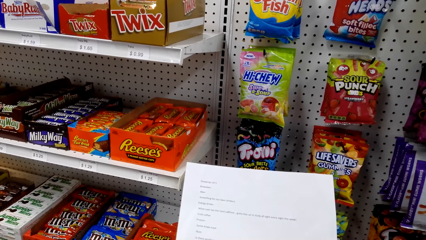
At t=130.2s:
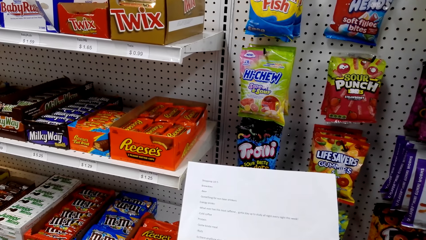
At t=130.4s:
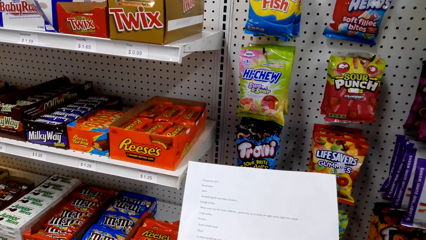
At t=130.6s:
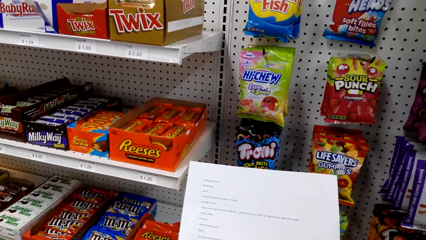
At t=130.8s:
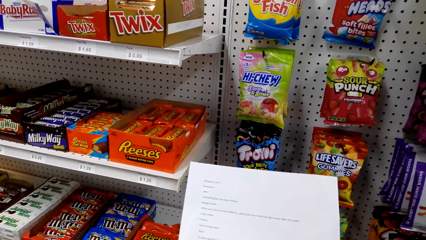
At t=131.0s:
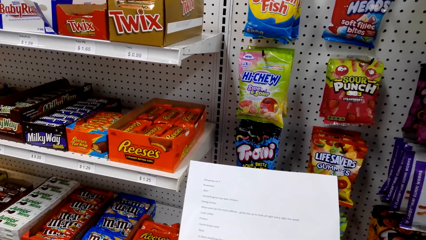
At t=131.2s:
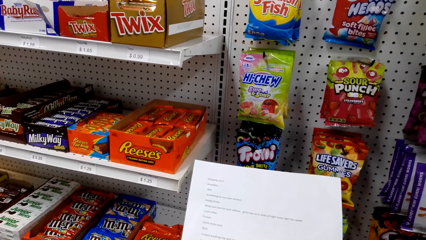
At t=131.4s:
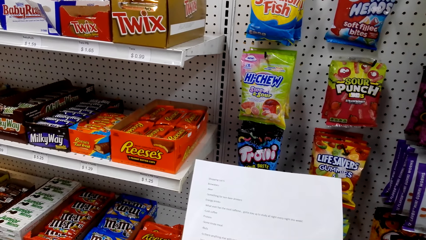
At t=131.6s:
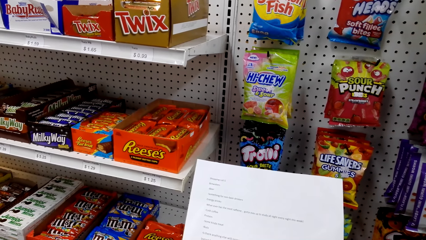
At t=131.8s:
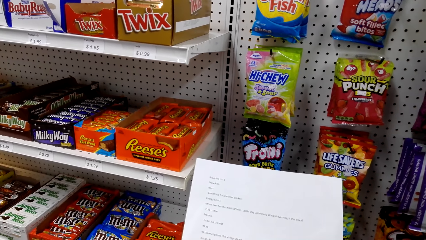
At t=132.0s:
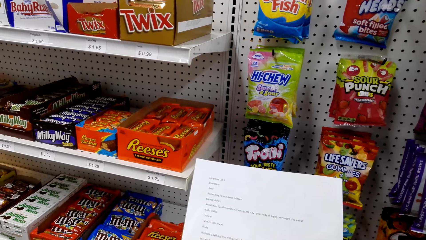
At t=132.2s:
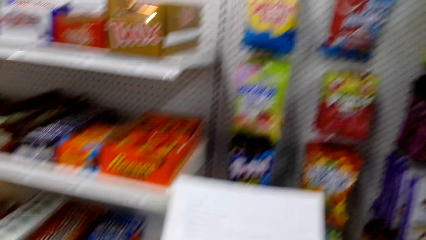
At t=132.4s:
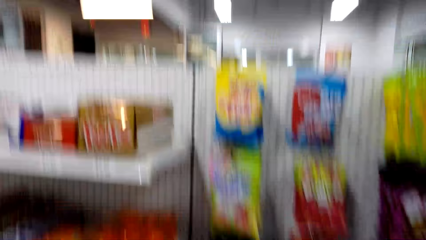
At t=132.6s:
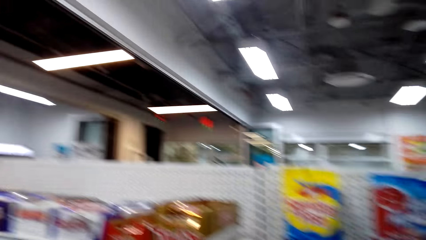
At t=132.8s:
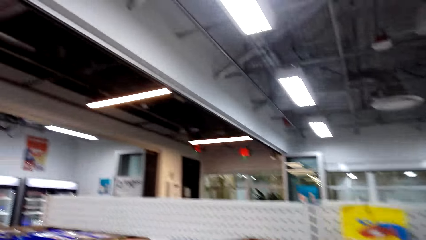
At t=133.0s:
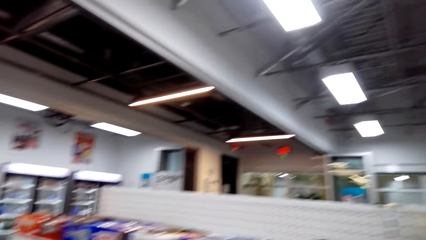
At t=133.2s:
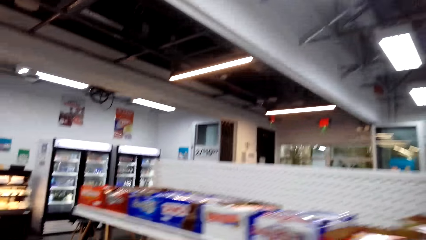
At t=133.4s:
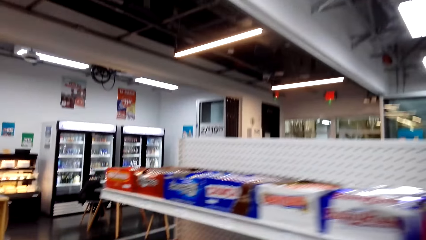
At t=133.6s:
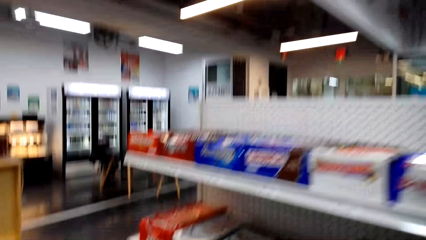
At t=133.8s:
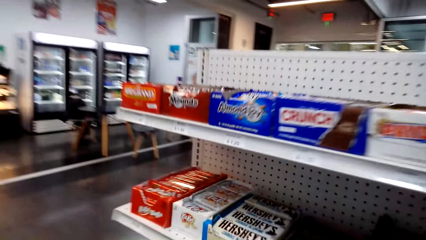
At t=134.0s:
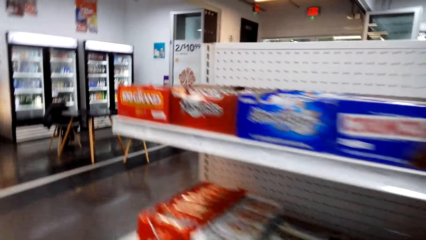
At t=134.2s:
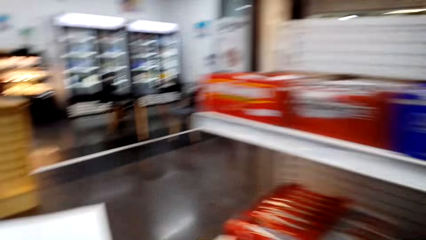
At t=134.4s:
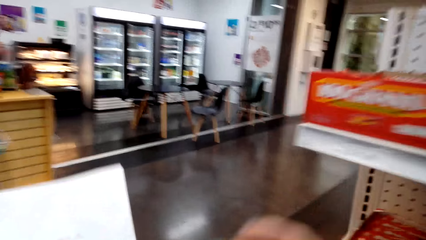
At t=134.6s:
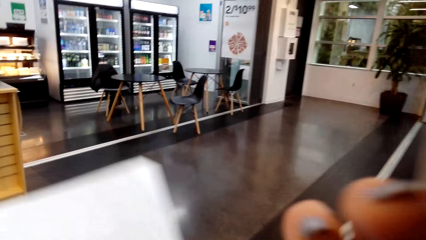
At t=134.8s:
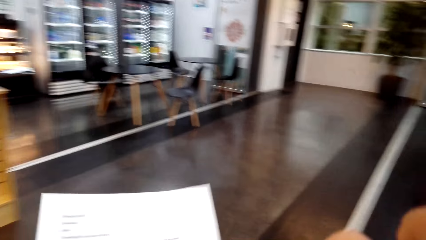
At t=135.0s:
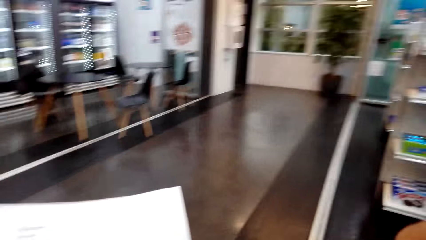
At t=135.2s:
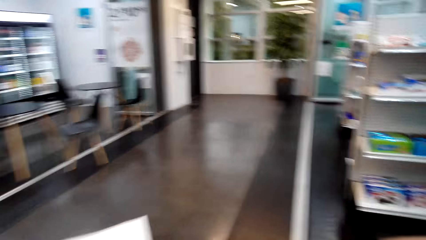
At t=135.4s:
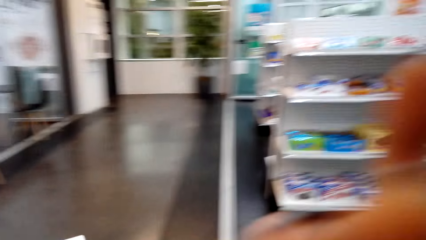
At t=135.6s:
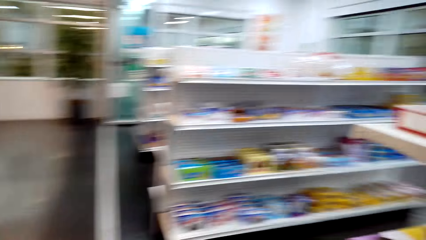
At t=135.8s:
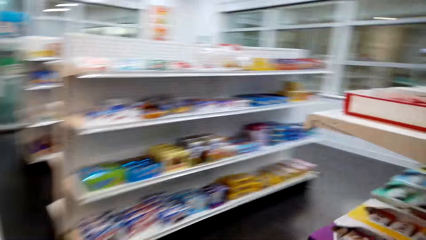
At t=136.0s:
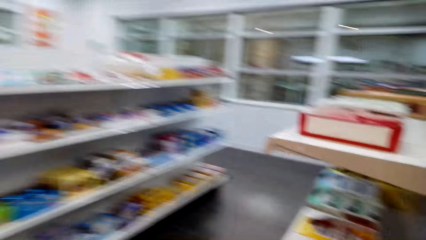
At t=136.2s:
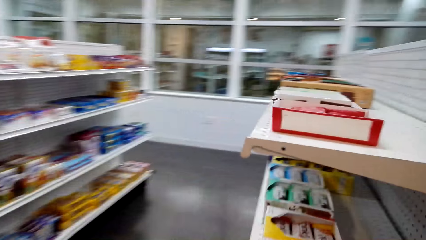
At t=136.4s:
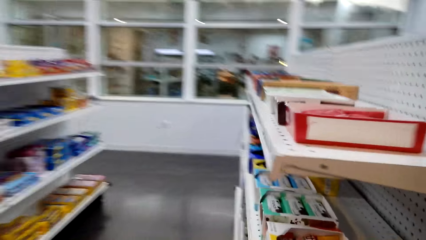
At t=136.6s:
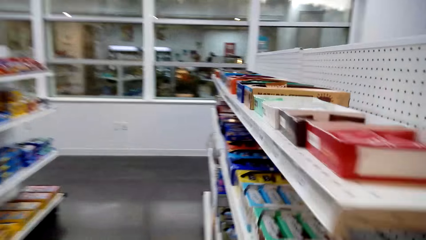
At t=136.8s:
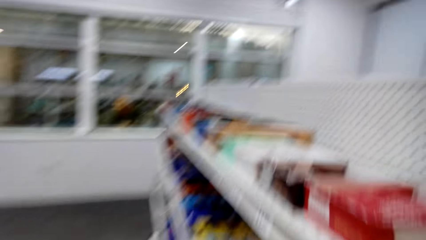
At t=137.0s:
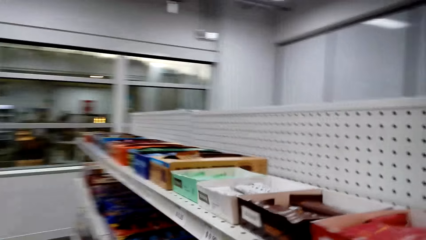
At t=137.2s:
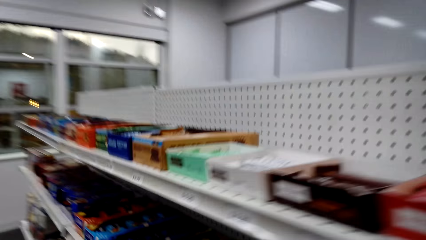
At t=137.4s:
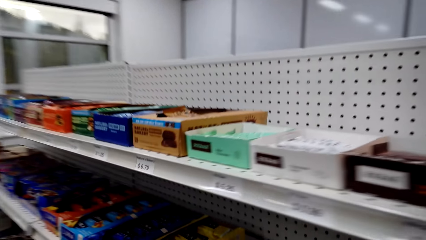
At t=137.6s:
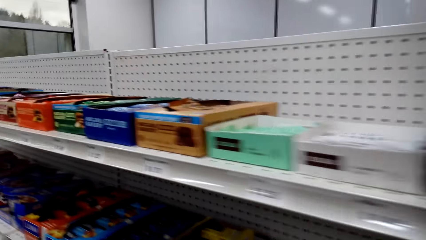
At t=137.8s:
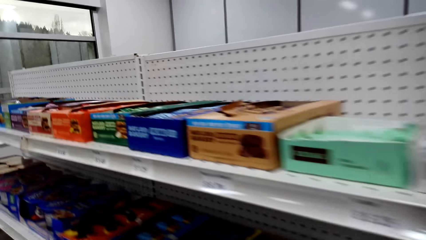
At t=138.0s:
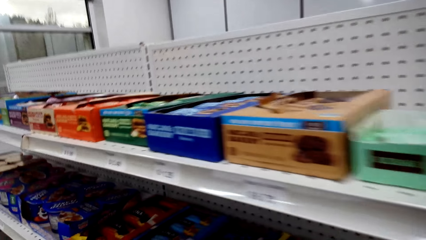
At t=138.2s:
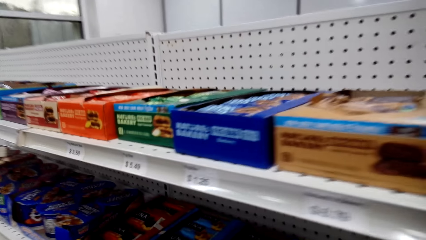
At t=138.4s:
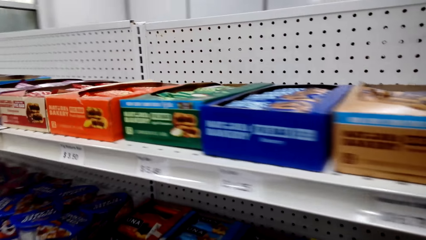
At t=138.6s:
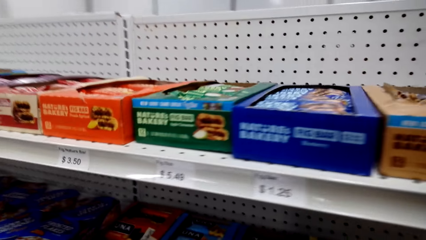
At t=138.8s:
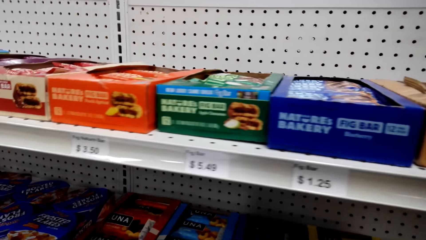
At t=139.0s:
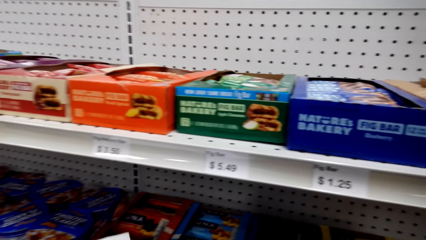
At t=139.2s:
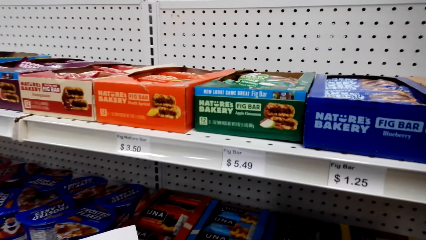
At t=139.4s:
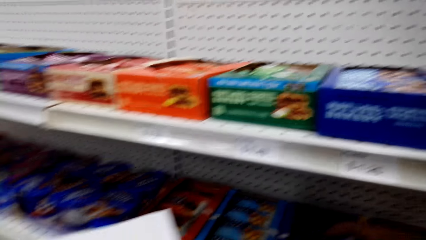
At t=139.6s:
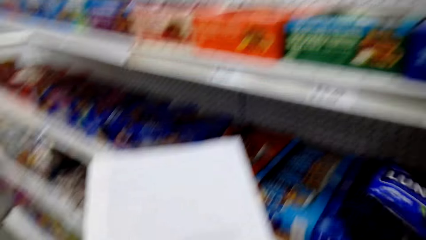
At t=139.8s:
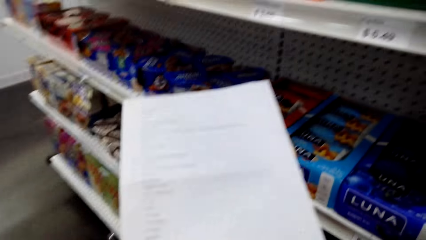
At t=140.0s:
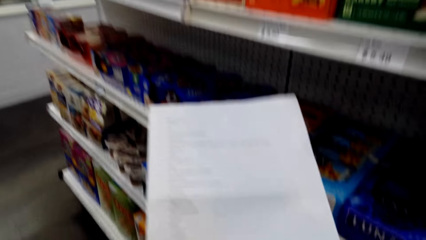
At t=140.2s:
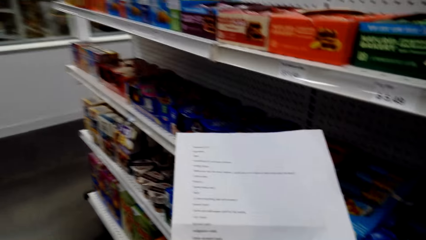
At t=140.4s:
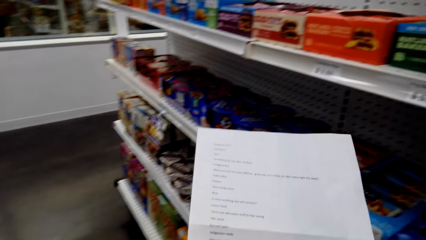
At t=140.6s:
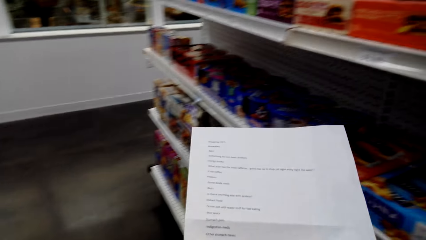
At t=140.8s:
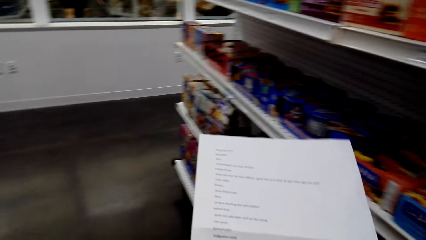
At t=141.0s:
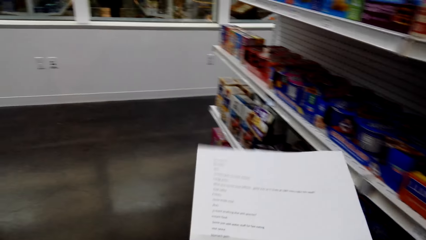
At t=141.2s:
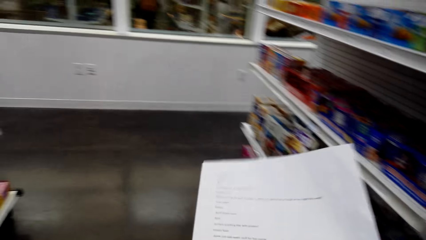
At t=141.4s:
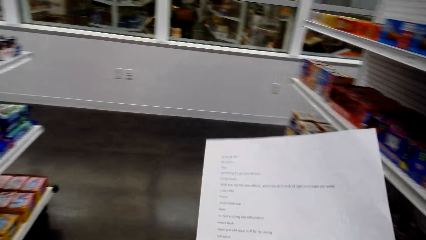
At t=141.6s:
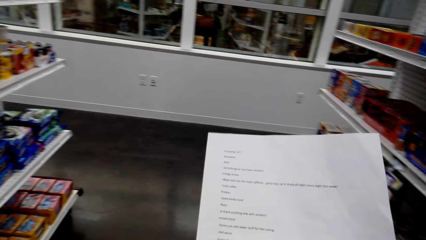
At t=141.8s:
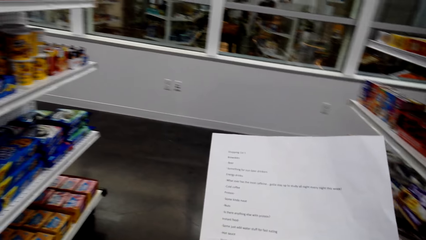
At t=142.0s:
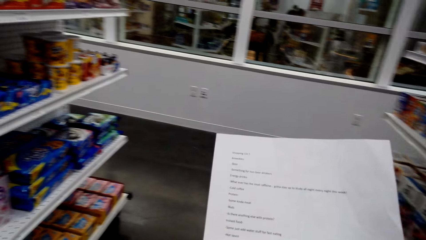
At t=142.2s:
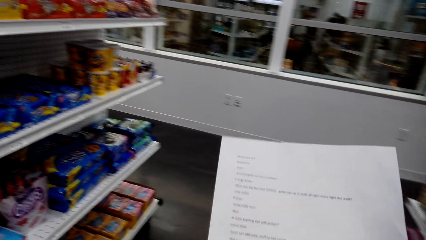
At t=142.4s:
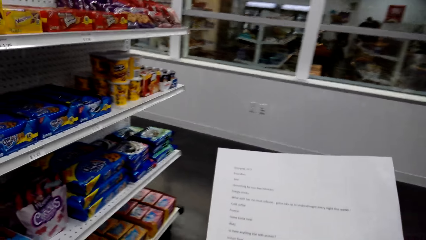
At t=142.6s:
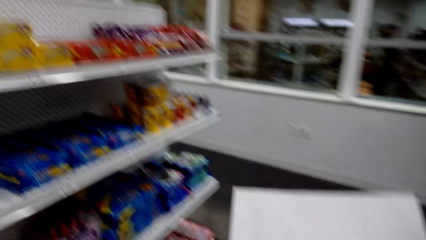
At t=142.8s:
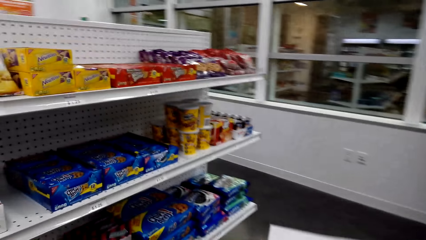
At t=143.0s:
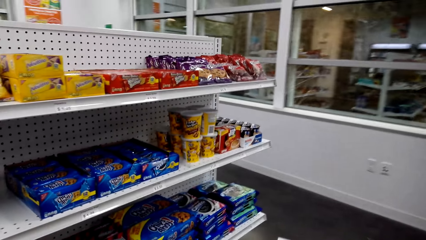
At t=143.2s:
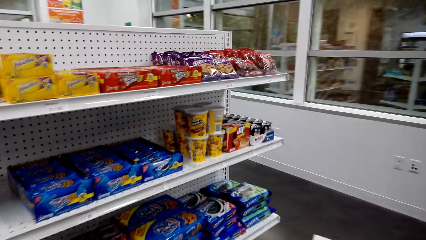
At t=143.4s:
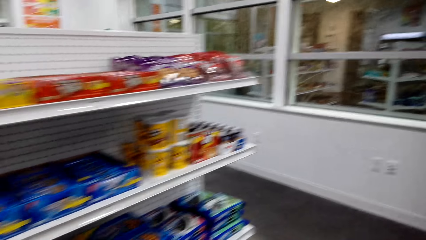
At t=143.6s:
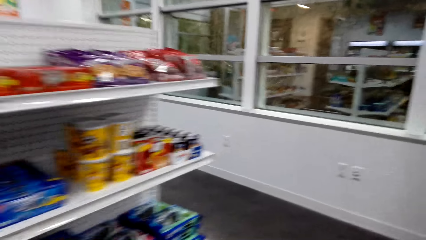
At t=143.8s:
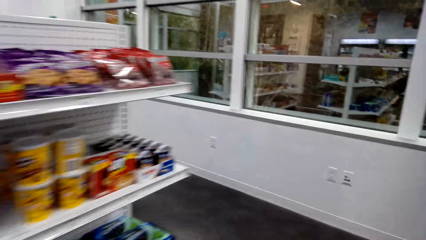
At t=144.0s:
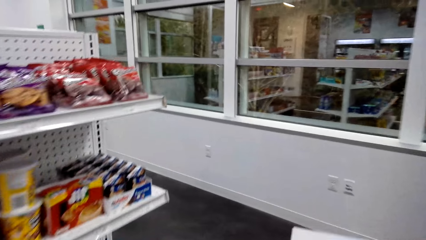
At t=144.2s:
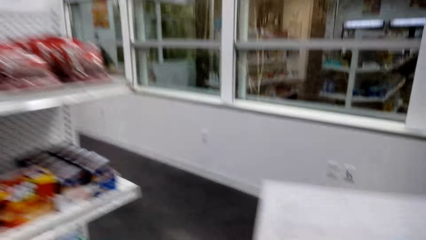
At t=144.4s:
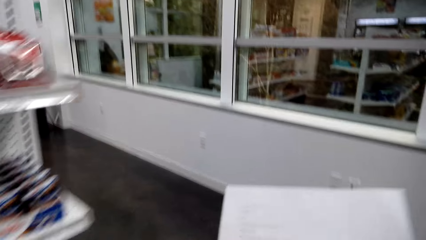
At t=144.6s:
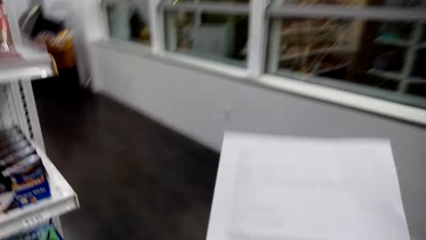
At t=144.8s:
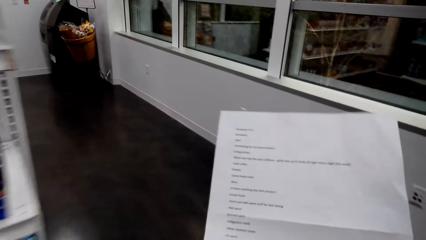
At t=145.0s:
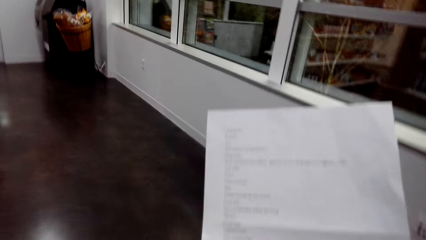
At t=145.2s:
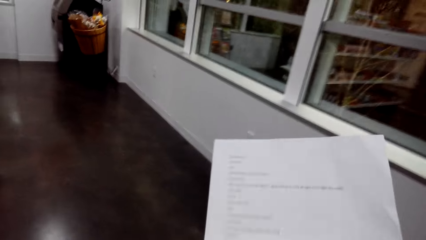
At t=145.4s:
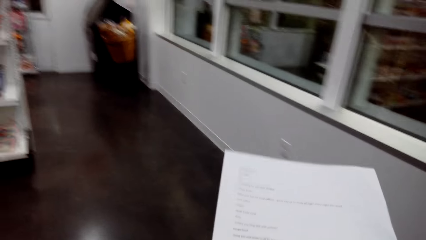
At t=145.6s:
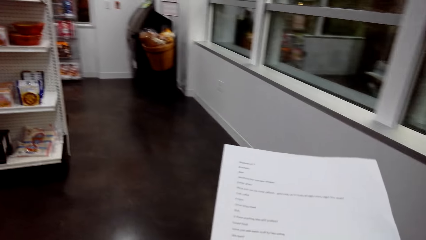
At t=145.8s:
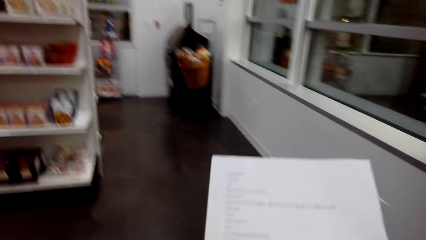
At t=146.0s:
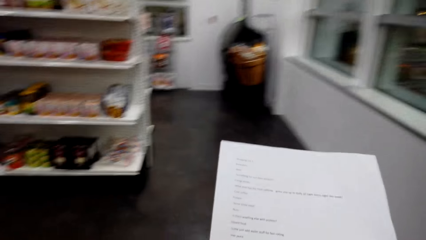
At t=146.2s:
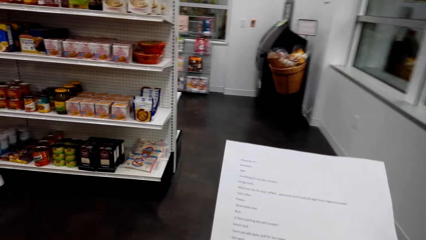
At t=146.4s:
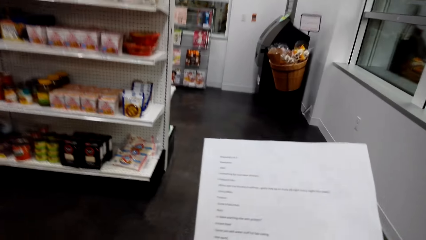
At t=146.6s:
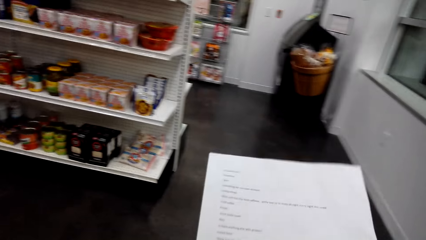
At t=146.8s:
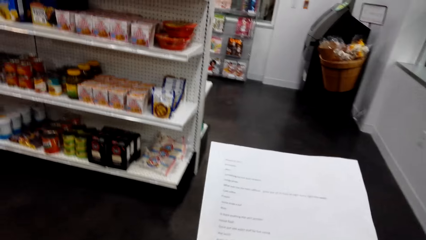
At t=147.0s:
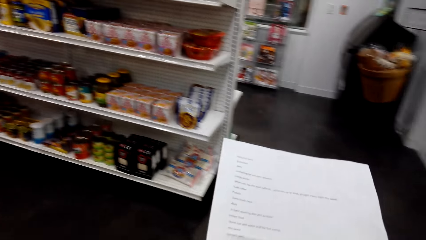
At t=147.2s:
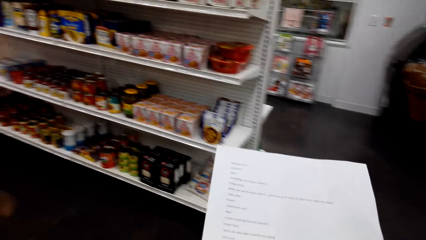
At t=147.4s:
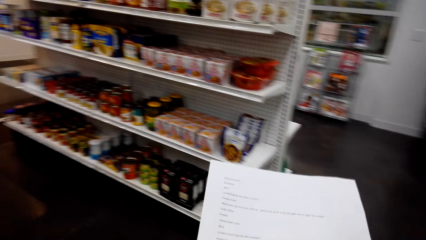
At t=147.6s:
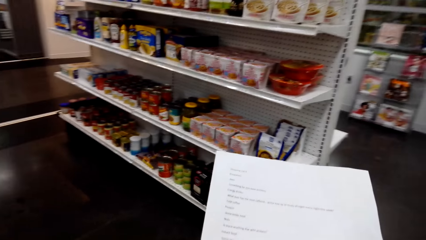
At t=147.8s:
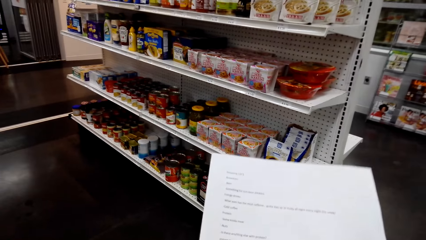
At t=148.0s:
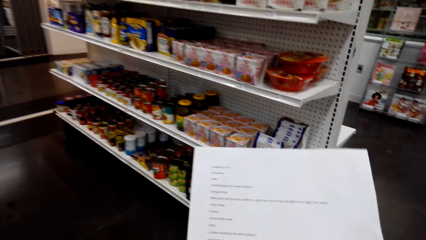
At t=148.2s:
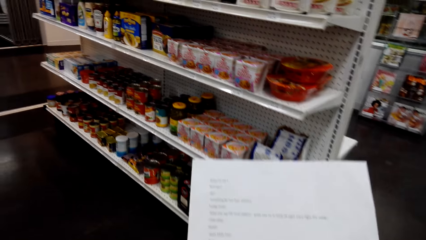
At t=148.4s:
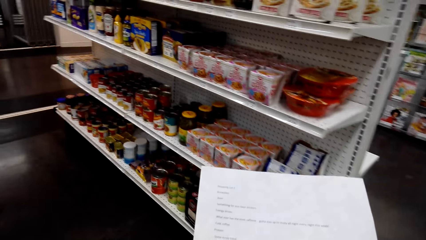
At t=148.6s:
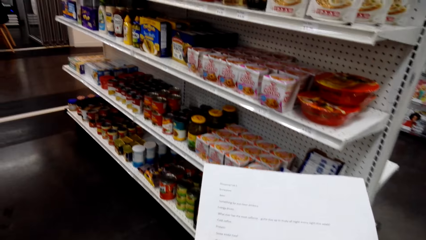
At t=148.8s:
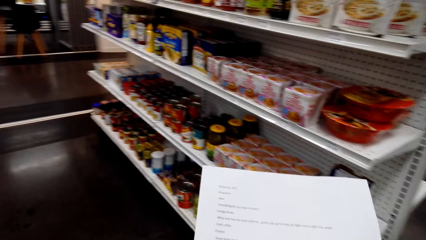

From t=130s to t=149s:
The camera wearer looks around a supermarket. They walk around the supermarket and read the shopping list. They look around the supermarket. They pick up the sachet from the shelf. They read the shopping list. They walk around the supermarket.
